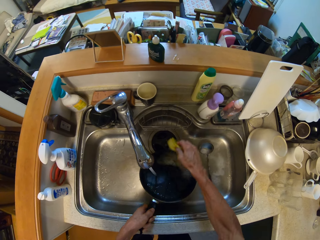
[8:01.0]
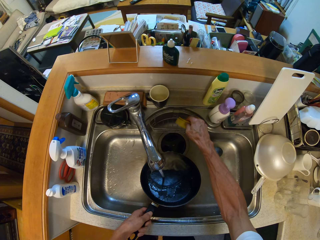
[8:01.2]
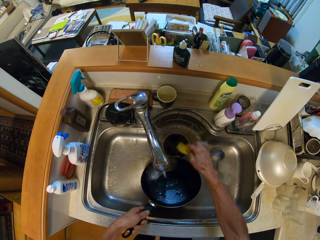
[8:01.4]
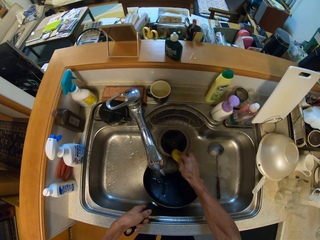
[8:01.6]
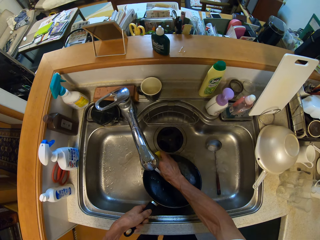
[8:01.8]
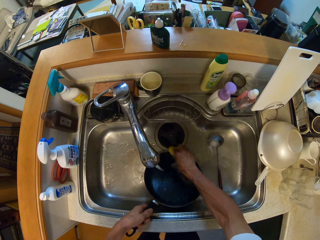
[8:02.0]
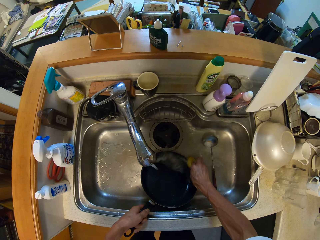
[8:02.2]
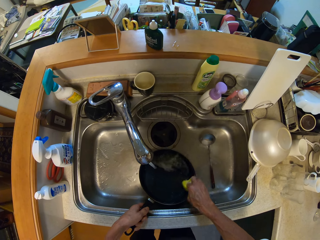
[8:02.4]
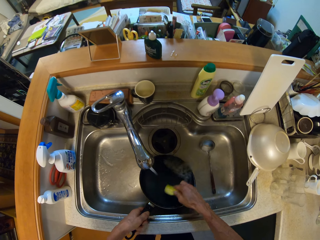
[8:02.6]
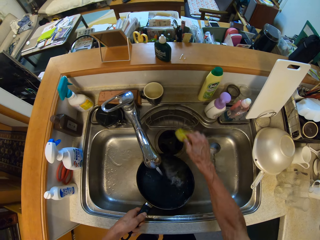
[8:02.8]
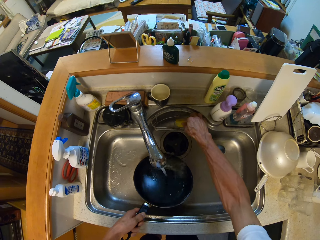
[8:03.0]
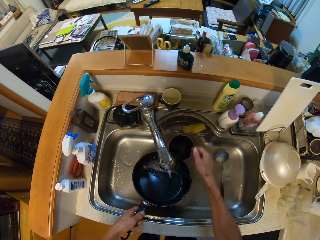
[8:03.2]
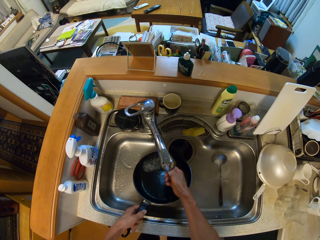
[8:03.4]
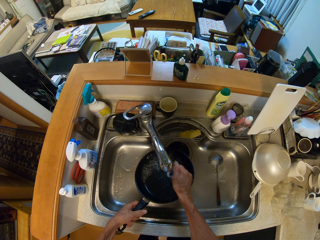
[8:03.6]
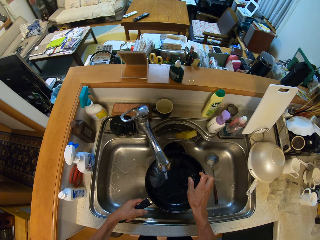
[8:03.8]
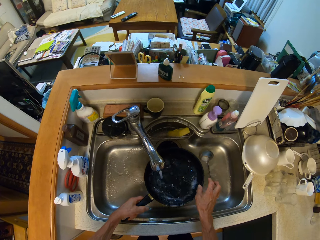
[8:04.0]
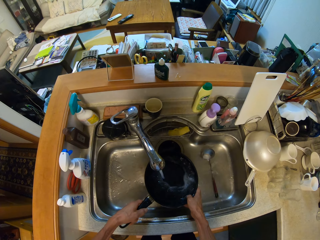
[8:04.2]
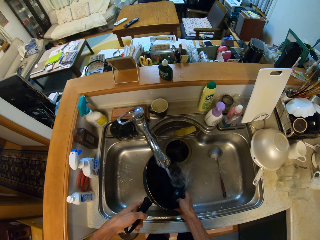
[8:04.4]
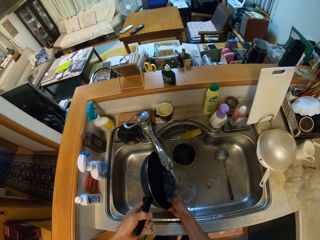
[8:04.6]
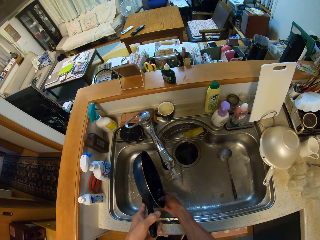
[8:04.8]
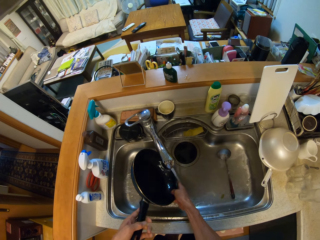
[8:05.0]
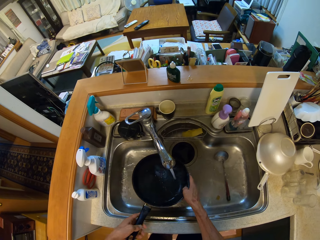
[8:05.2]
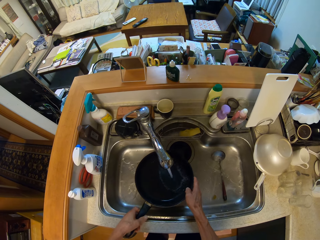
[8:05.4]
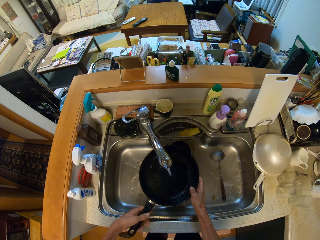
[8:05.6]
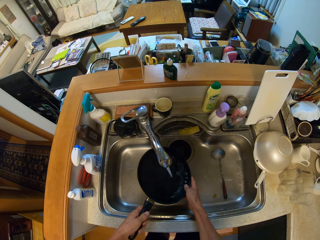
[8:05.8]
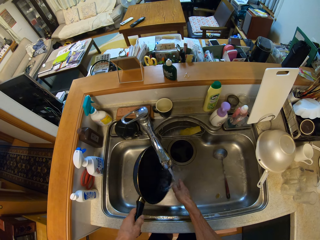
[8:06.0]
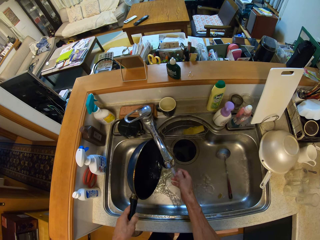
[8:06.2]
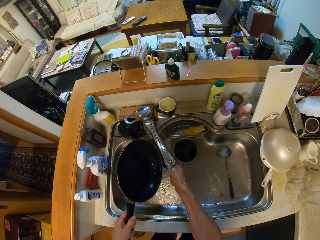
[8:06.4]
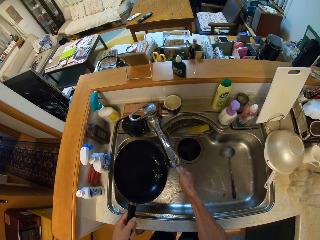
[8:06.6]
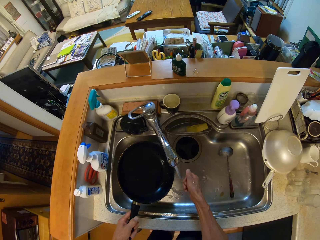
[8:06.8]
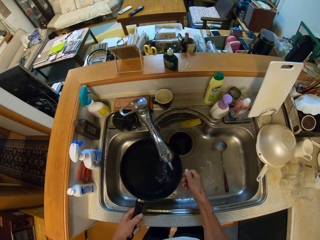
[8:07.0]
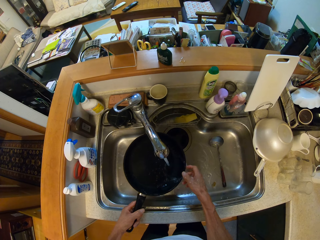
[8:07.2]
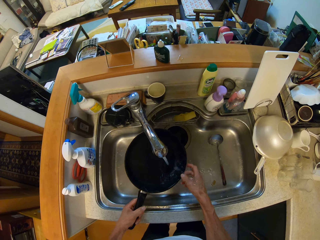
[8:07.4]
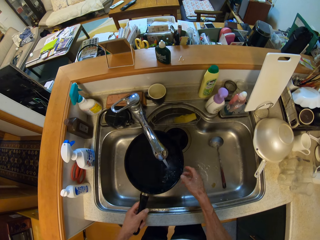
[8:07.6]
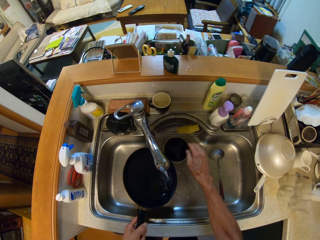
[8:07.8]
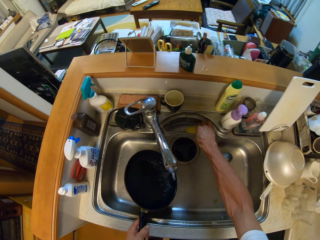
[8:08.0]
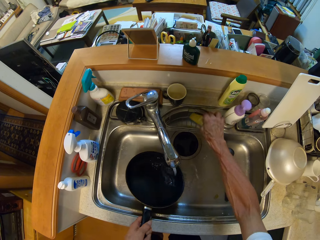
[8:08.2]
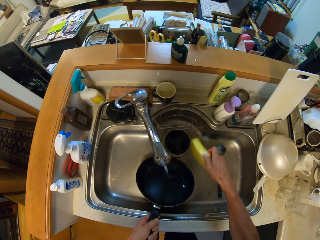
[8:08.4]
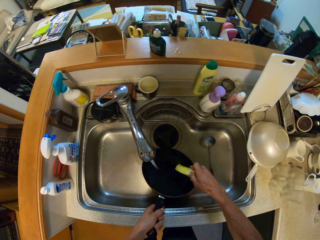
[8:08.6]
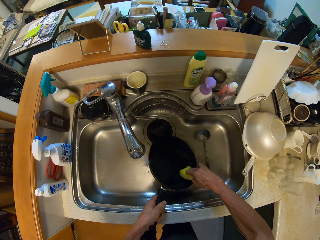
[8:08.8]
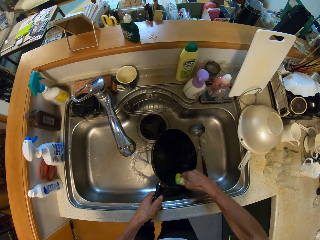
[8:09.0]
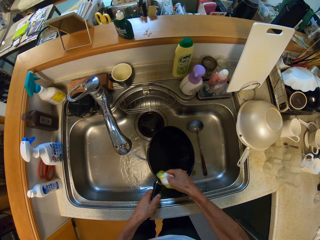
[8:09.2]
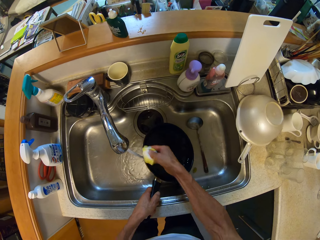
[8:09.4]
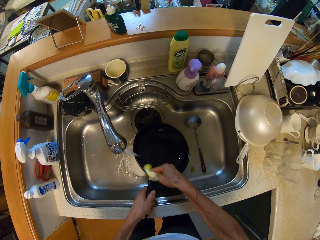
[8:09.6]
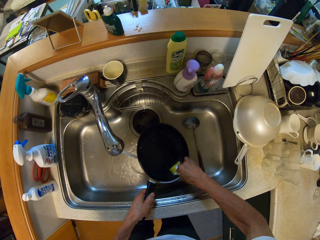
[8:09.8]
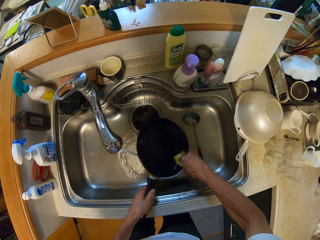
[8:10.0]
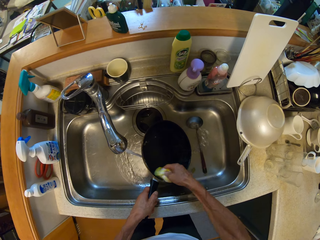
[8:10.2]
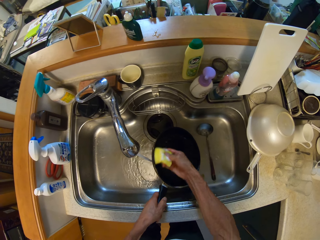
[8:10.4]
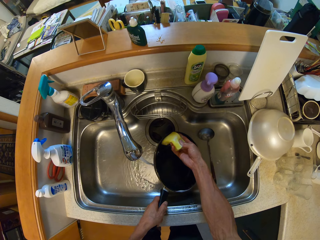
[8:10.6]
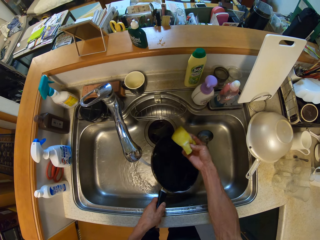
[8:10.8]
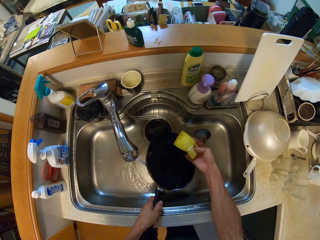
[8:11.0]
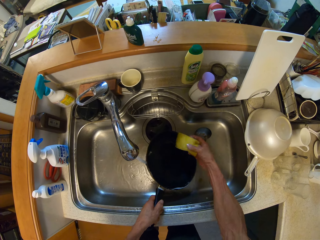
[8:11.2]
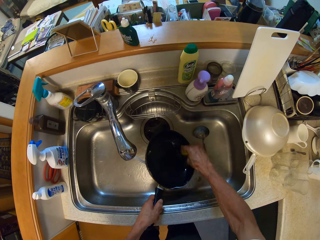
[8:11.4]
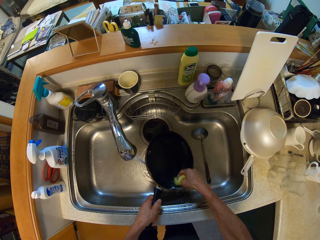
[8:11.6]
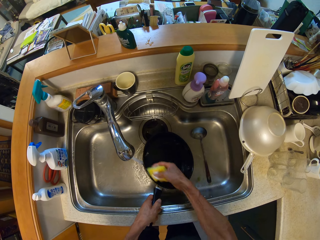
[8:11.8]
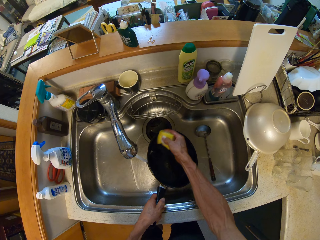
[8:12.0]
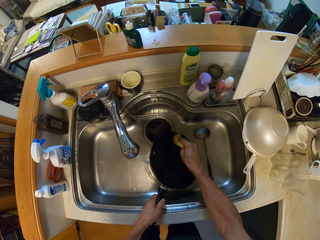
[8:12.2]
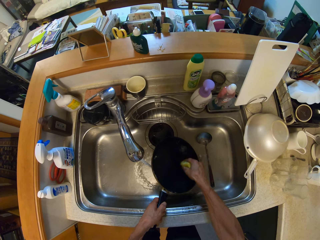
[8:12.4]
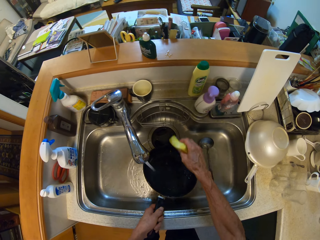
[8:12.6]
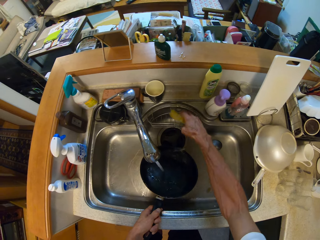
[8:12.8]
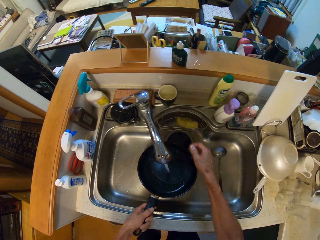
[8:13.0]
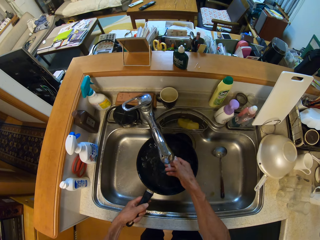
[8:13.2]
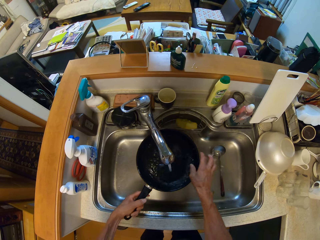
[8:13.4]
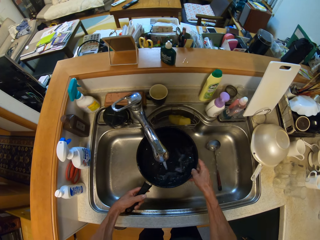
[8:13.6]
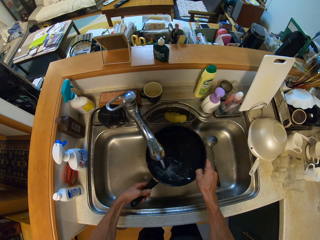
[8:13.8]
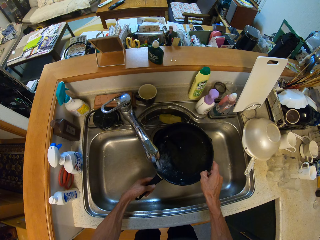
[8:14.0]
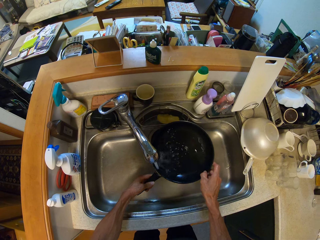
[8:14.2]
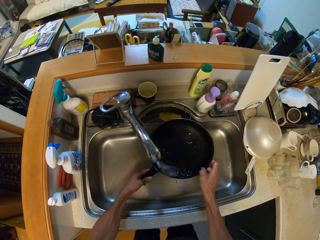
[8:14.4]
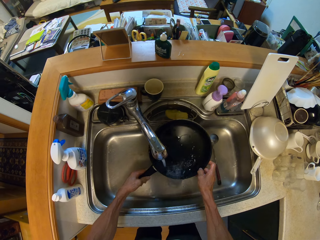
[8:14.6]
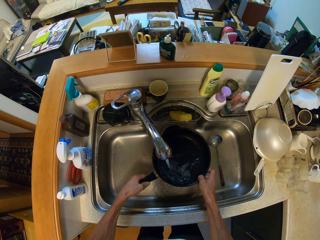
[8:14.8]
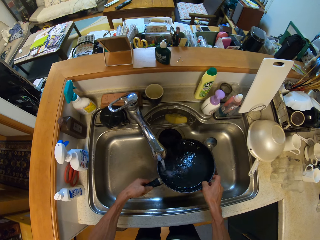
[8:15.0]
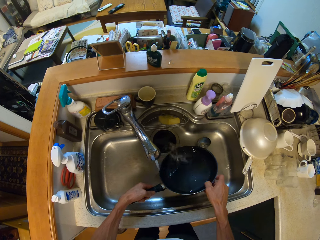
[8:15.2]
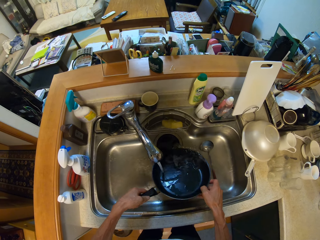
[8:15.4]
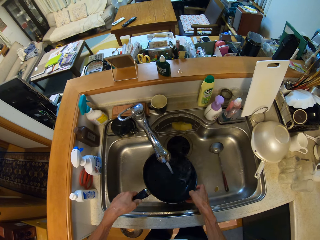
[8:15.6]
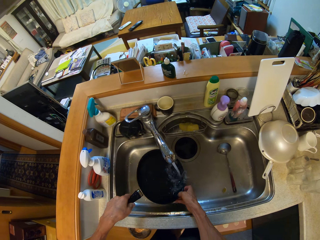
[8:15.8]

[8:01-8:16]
The camera wearer drops the foam in the sink with his right hand. He rinses the frying pan in the sink. He picks the foam from the sink with his right hand and washes the frying pan with the foam in his right hand. He drops the foam in the sink with his right hand and rinses the frying pan in the sink.

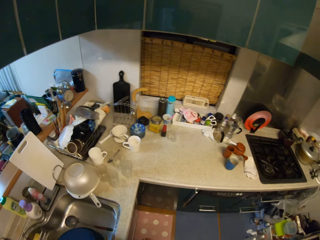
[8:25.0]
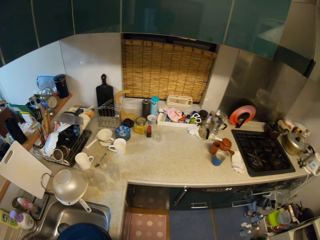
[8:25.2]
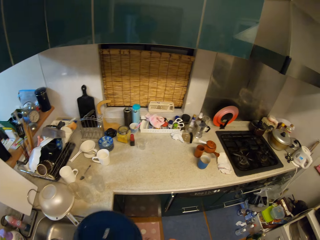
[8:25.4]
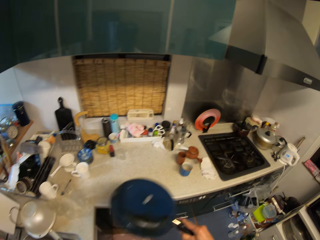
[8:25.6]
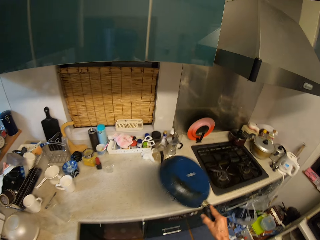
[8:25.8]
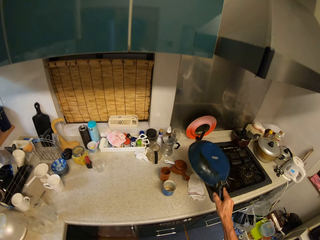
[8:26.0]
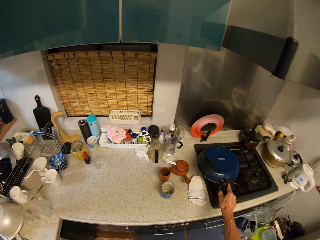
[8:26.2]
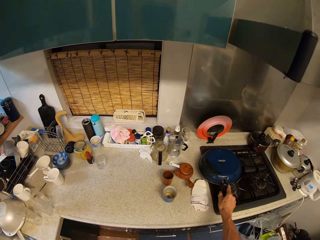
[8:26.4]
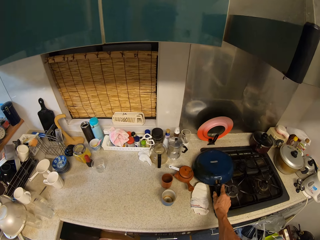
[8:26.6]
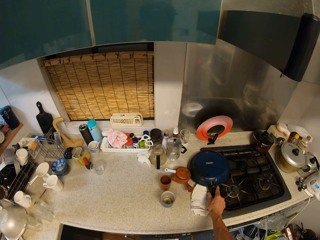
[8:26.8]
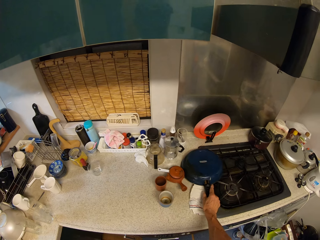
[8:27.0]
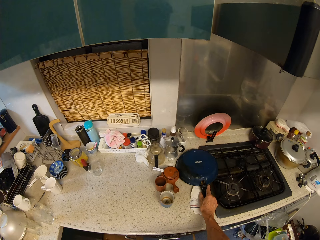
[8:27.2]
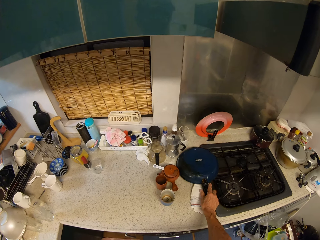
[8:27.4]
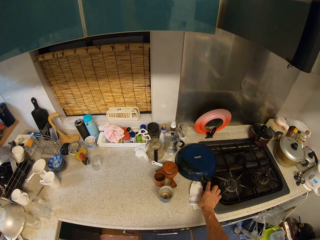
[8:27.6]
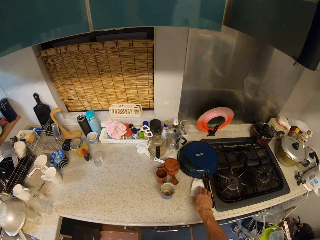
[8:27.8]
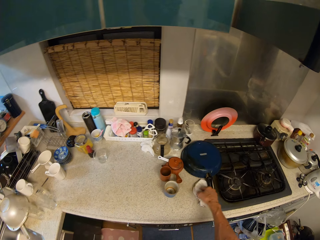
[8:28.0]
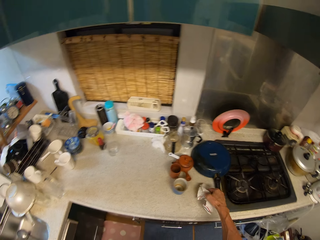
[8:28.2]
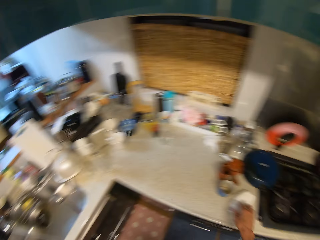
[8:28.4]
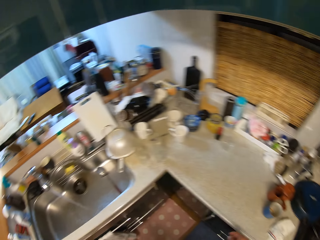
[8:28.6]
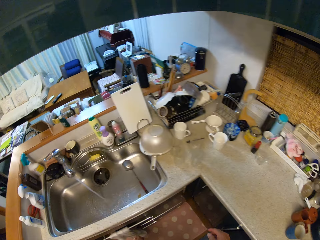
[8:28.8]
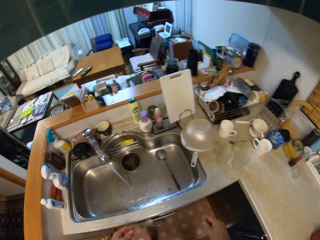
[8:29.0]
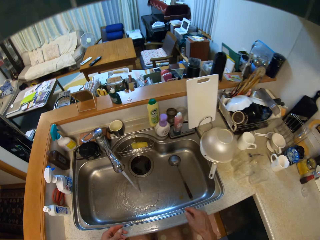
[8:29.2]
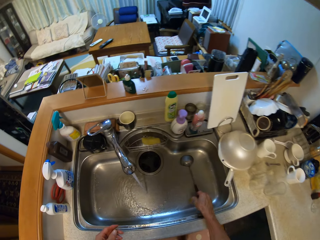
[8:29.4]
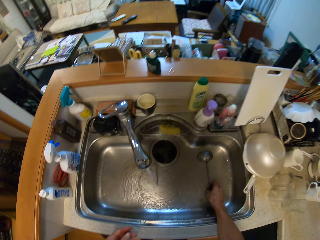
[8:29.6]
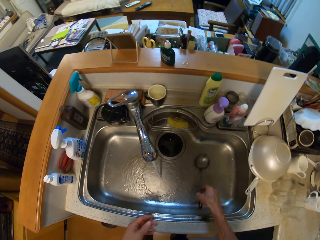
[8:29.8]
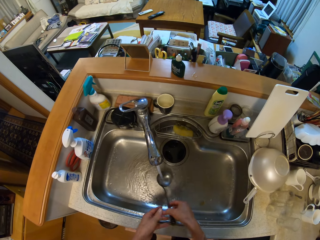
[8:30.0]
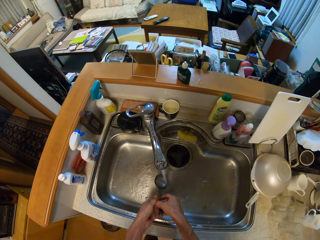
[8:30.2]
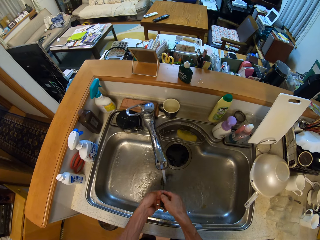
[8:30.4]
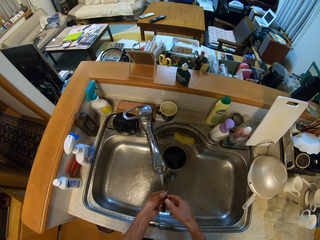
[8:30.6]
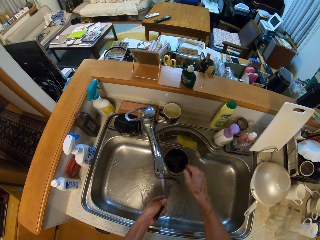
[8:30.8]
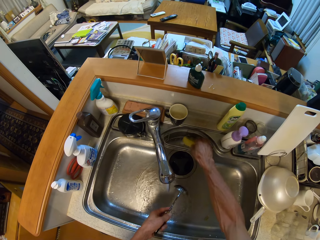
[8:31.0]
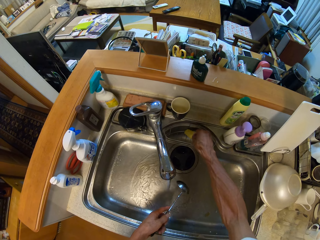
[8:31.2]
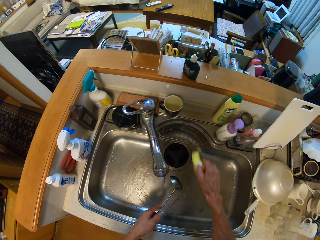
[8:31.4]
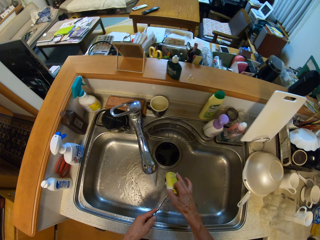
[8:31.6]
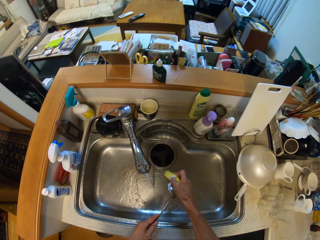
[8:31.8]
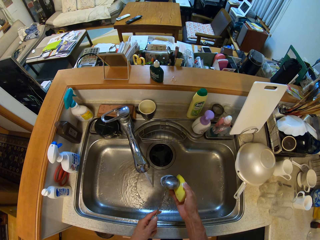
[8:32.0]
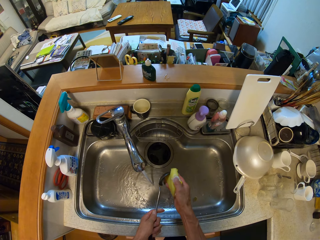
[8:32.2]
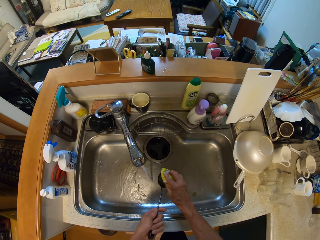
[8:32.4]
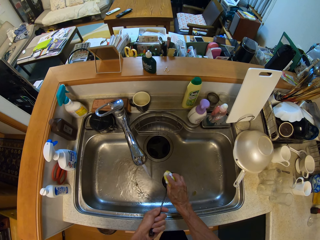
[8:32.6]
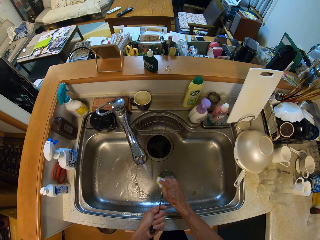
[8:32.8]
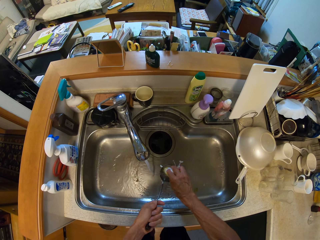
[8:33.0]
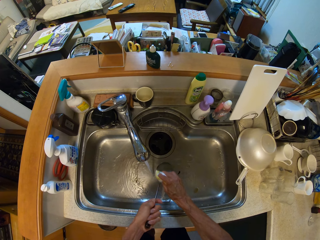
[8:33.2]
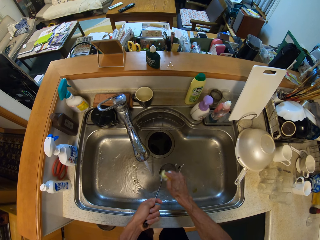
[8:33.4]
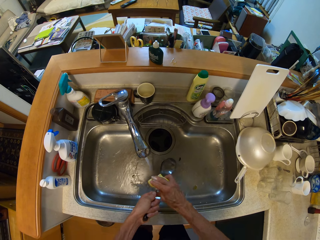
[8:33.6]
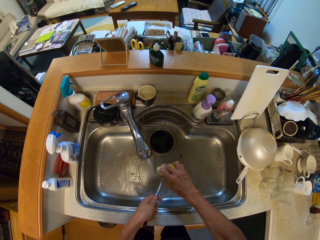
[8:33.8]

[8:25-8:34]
The camera wearer drops the frying pan on the table with his right hand. He touches the cloth on the table with his right hand and picks the piece of cloth. He picks the cooking spoon in the sink with his right hand, rinses the spoon in the sink, picks the foam from the sink with his right hand, and washes the spoon with the foam in his right hand.
